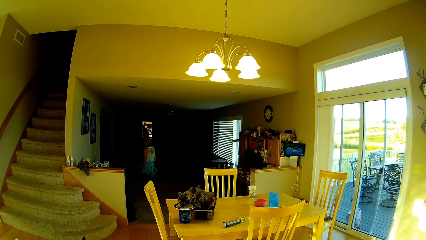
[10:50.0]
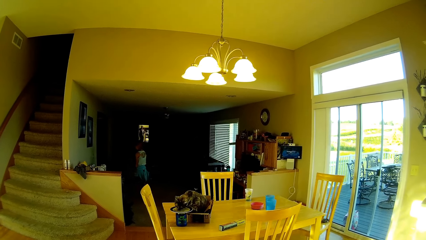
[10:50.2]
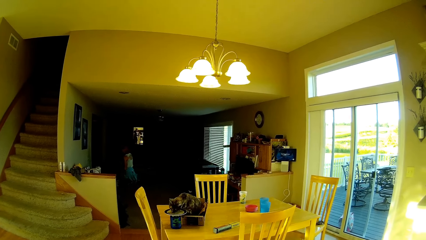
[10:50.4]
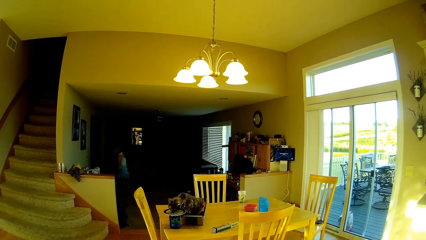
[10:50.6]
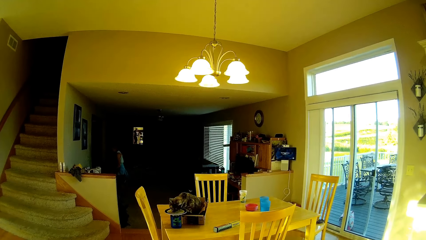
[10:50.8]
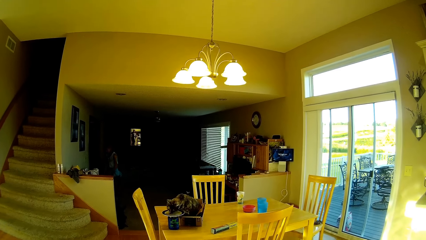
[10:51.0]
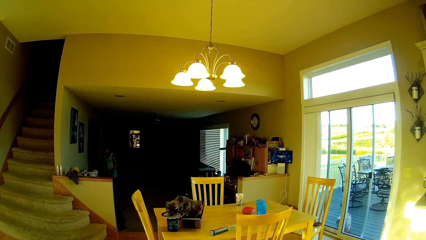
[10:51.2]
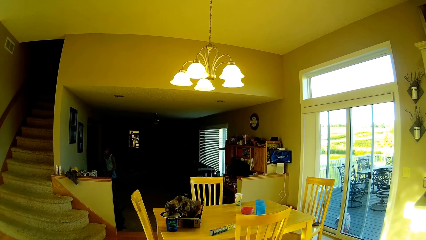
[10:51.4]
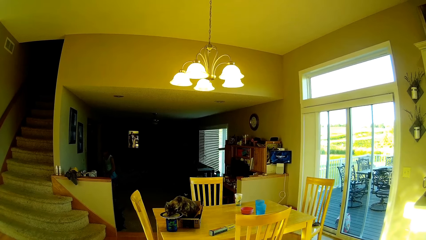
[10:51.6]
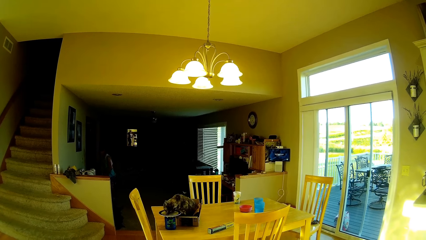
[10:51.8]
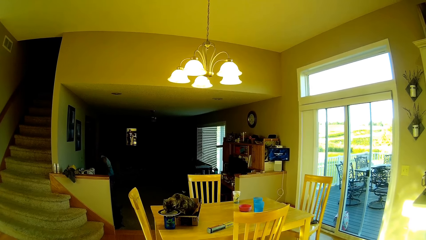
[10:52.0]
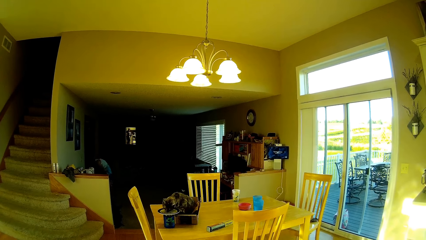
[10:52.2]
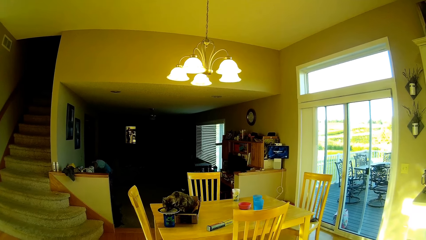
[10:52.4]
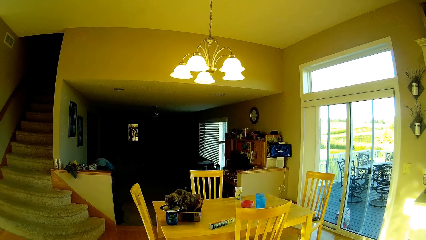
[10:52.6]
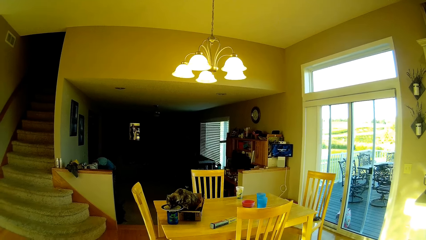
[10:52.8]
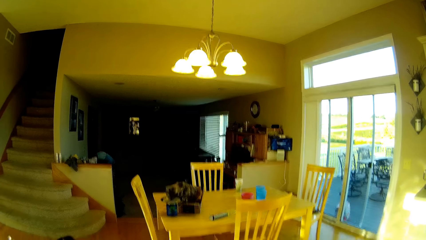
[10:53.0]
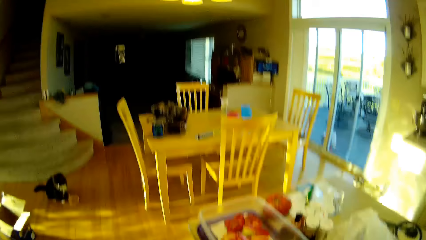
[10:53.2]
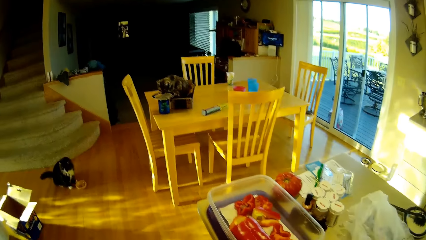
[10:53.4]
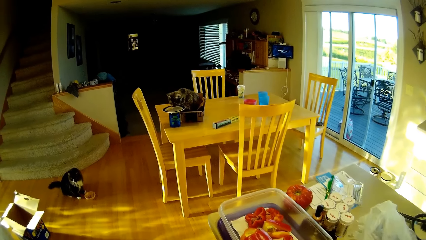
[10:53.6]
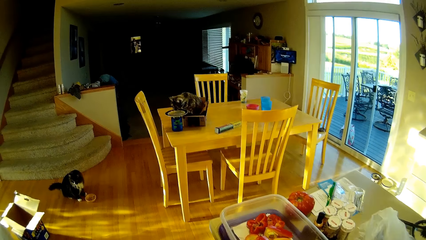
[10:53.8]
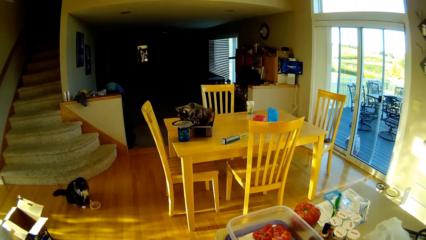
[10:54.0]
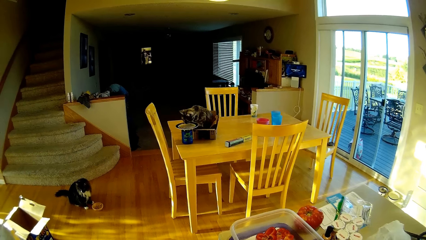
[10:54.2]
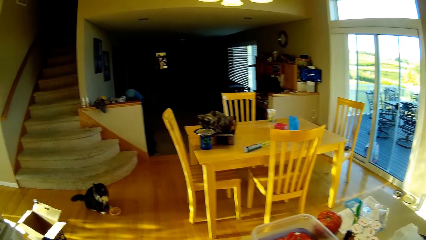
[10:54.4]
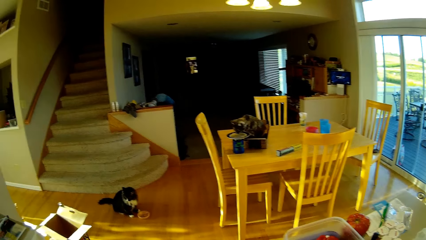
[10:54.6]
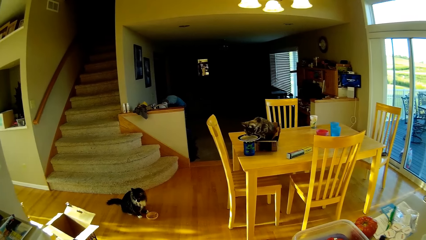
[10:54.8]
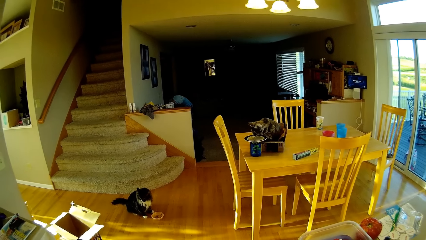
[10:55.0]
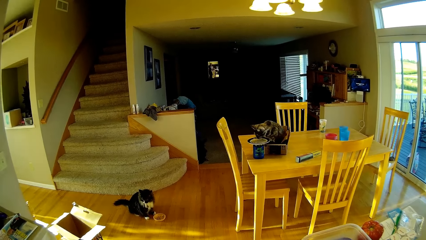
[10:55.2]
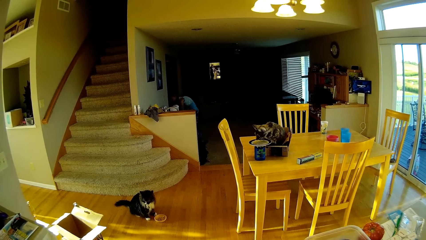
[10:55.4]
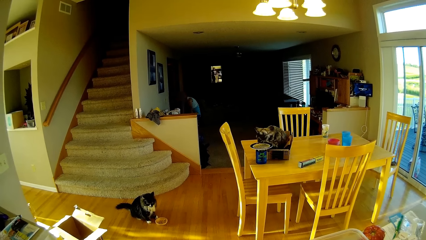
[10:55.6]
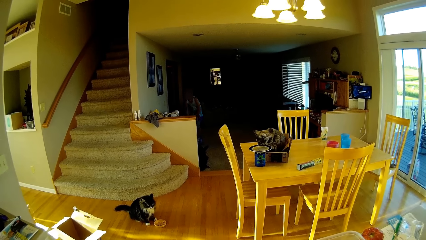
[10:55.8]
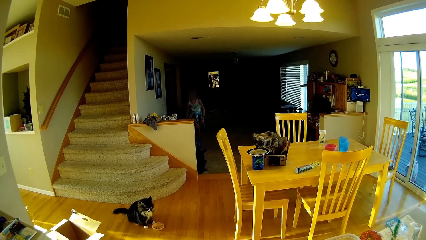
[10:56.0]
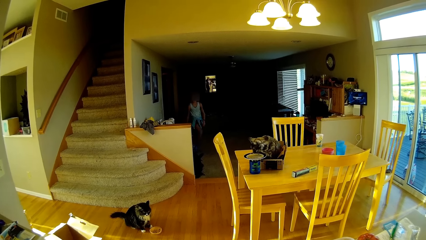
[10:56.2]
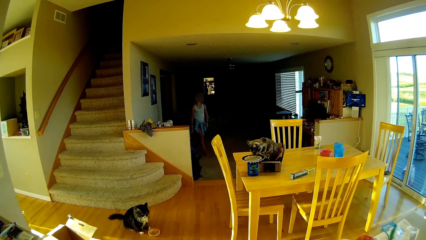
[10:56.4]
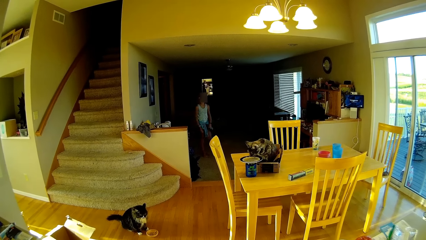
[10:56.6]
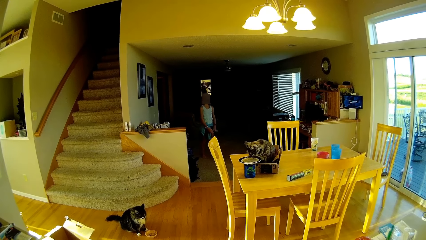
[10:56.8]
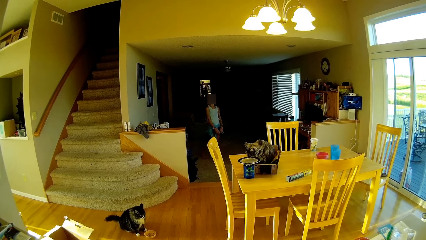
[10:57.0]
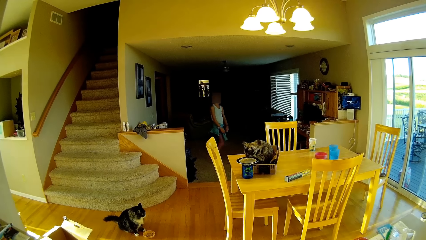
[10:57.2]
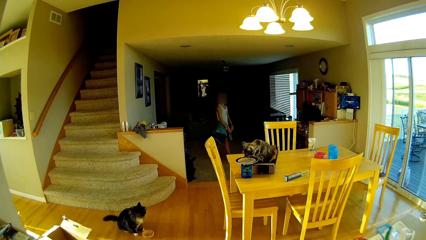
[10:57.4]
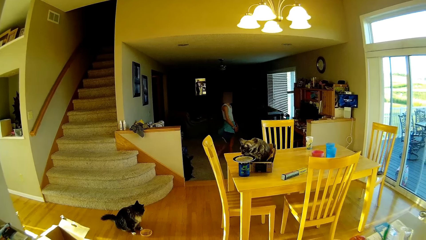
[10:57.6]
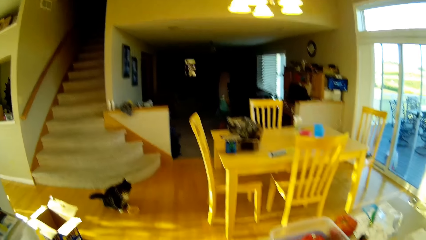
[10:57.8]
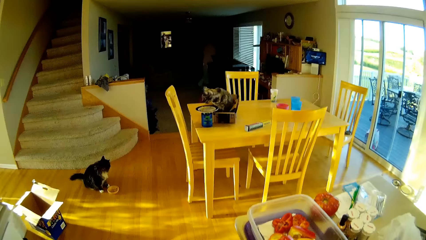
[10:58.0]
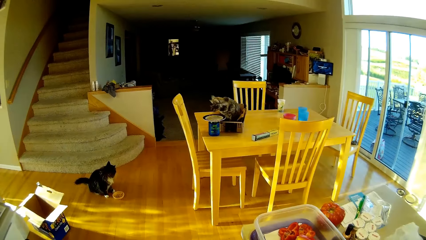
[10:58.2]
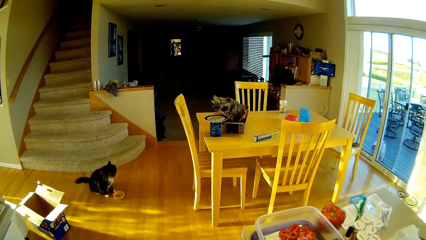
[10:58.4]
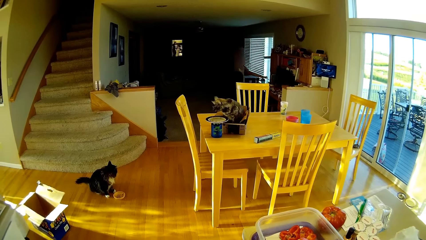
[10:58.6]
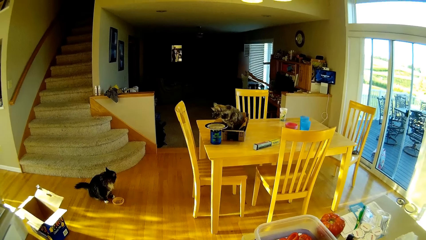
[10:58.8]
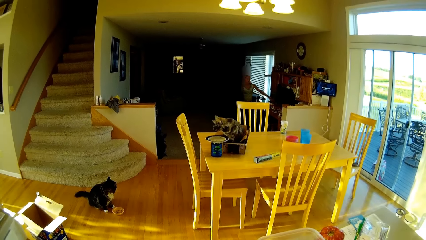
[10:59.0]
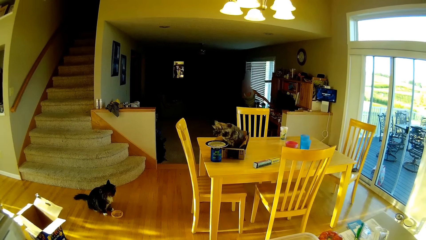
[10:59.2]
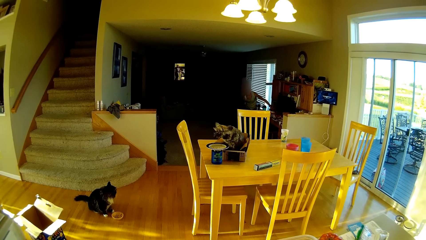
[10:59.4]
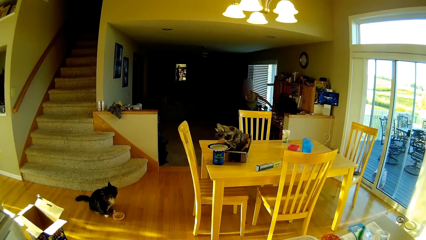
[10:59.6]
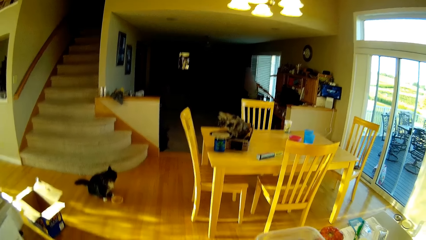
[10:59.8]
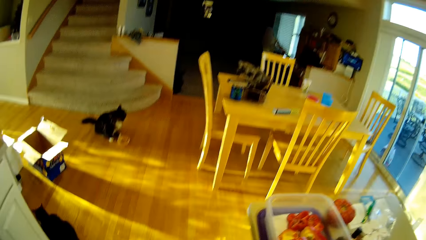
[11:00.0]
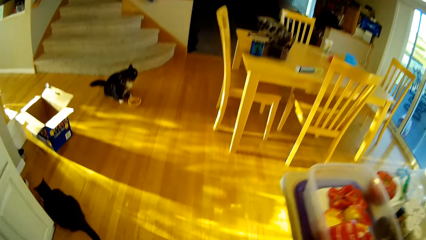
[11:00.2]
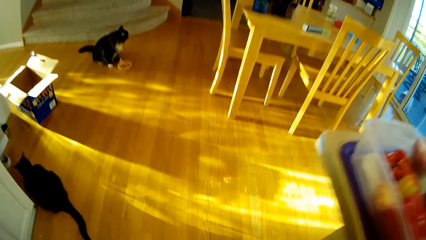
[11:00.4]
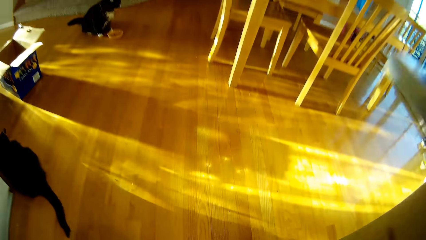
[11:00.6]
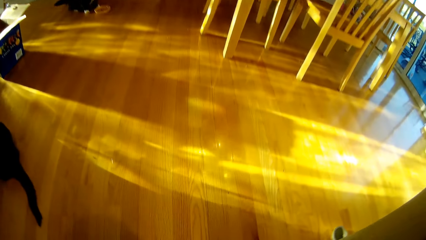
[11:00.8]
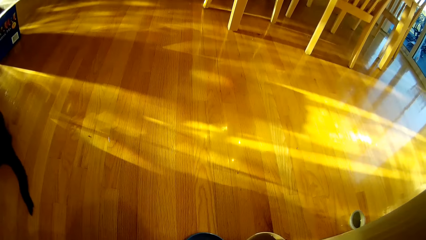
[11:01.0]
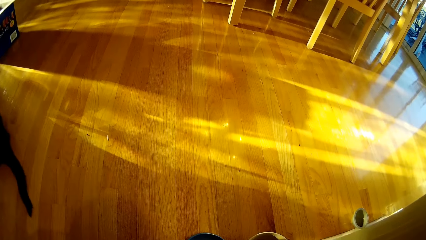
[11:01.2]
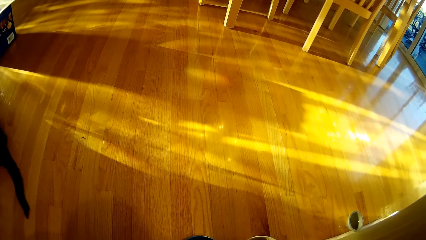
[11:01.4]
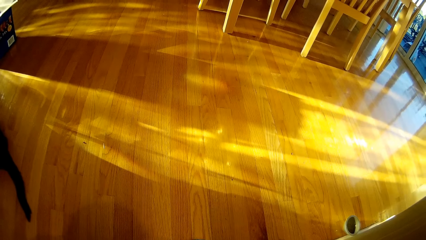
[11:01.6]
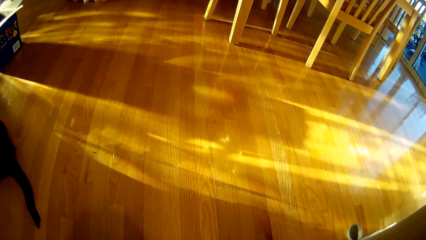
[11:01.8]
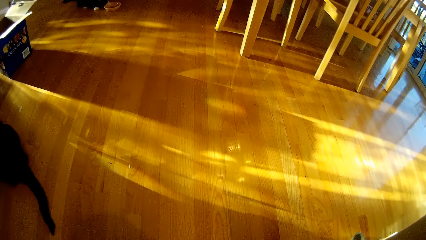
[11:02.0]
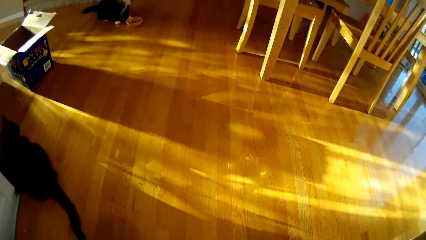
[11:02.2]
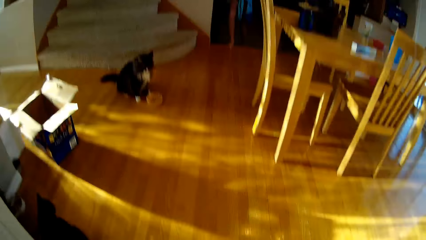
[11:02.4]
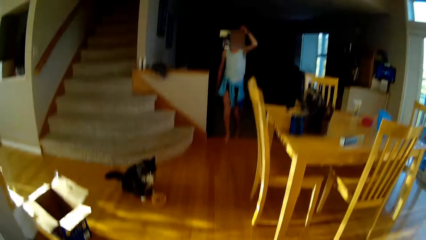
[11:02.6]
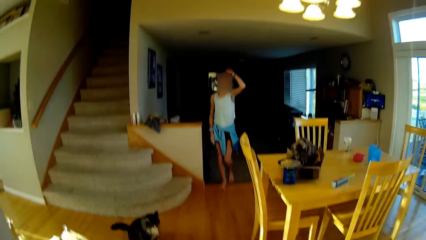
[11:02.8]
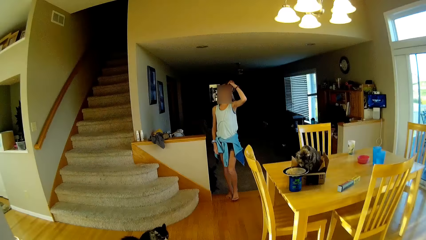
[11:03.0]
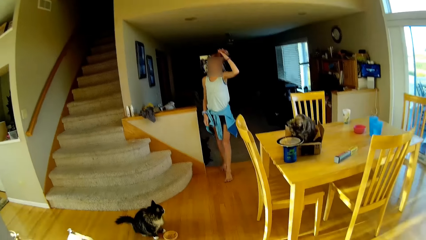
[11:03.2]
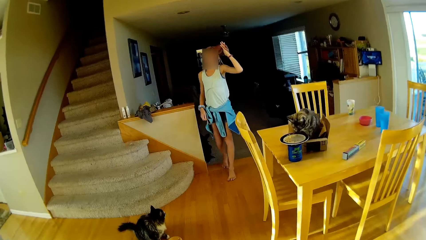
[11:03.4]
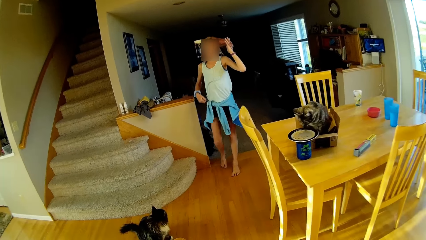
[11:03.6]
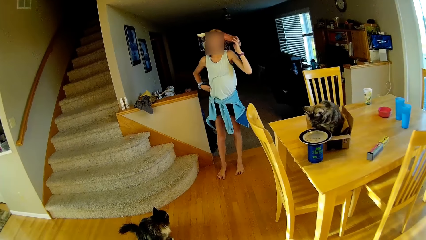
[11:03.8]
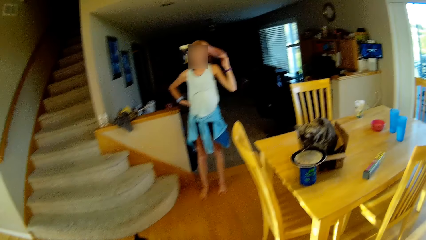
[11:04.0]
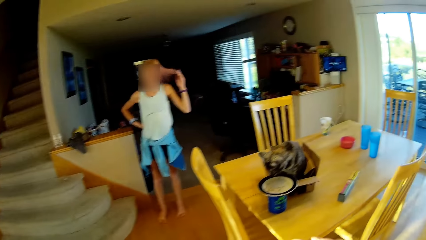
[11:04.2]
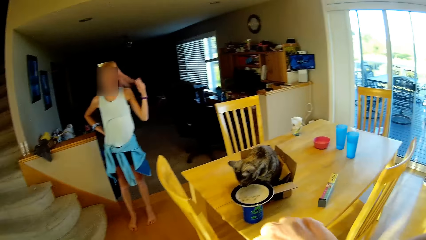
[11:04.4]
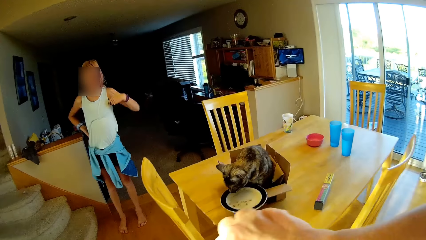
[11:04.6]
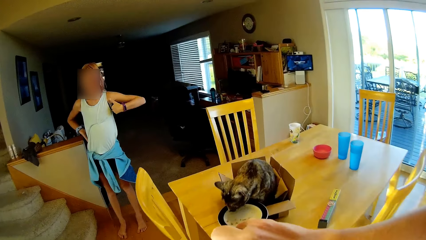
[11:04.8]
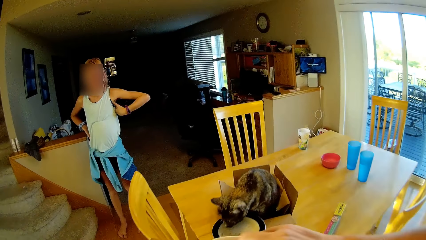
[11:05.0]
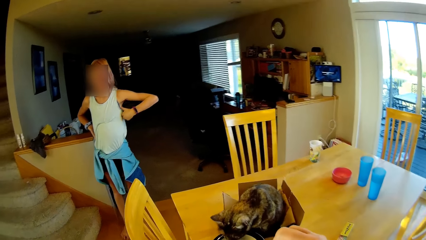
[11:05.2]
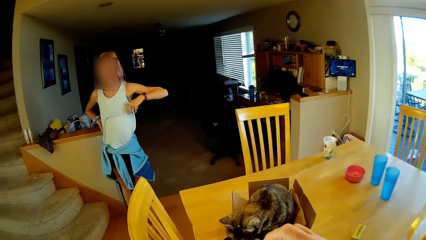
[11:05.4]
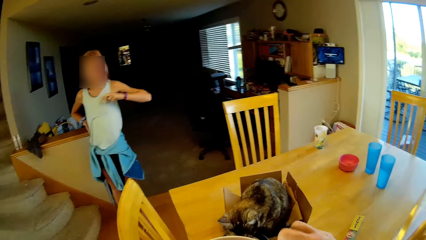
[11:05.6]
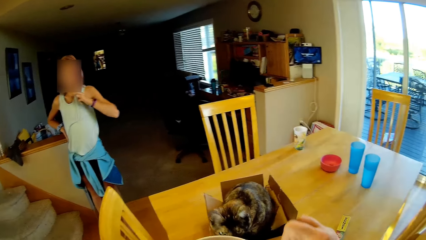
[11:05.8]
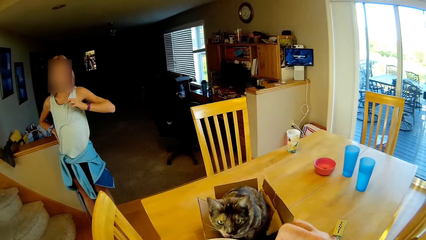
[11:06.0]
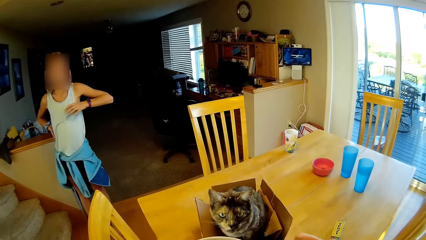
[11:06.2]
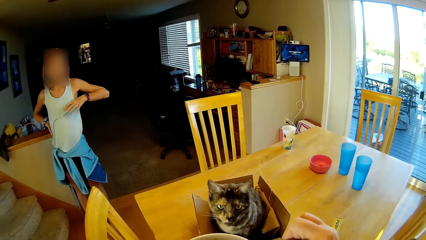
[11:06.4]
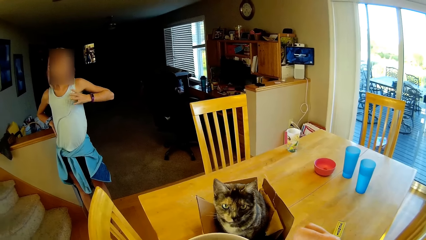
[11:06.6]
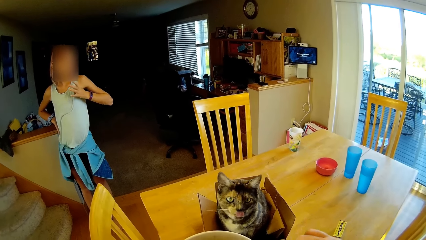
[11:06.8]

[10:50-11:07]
A person bends down. The person bends down again. The person walks around. The camera wearer stares at the floor. They stare at the person. They walk towards the person. The person looks around.
